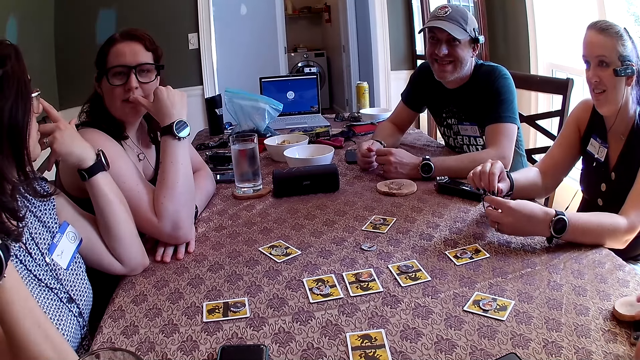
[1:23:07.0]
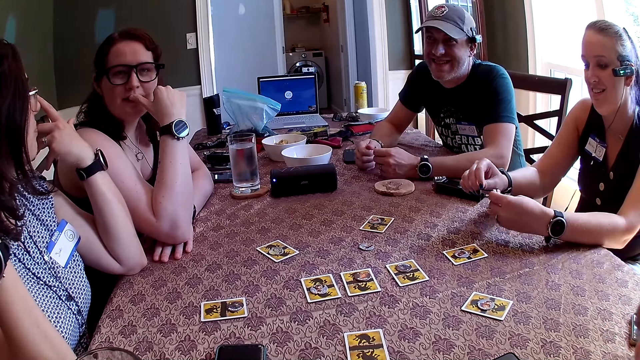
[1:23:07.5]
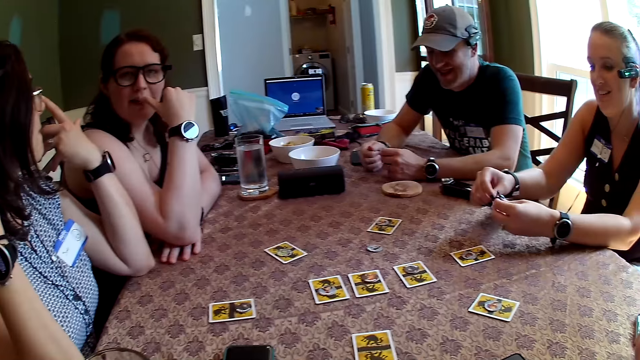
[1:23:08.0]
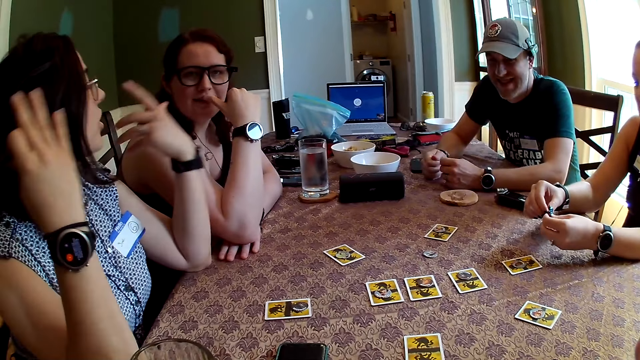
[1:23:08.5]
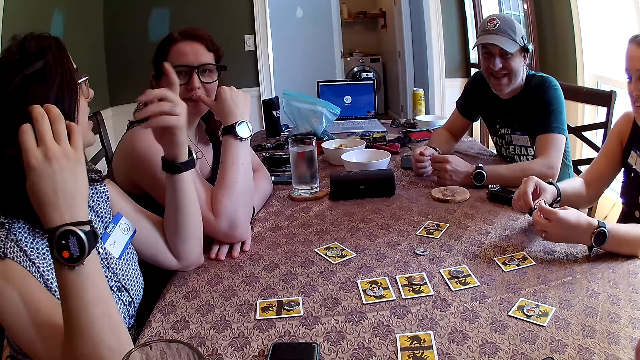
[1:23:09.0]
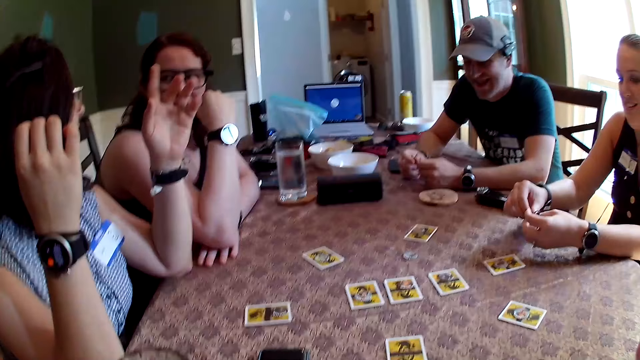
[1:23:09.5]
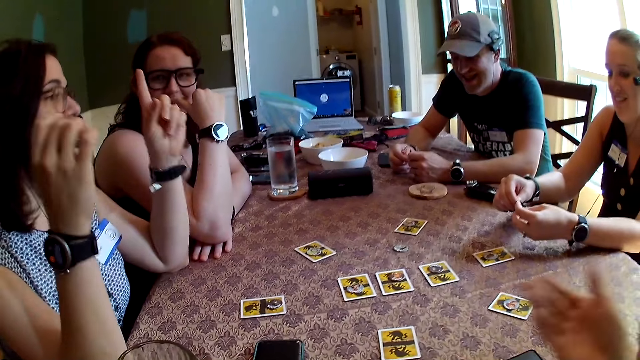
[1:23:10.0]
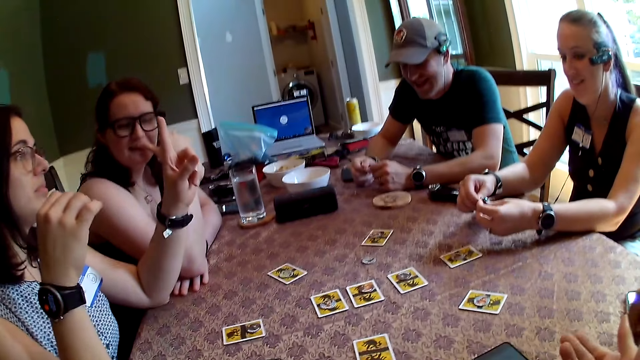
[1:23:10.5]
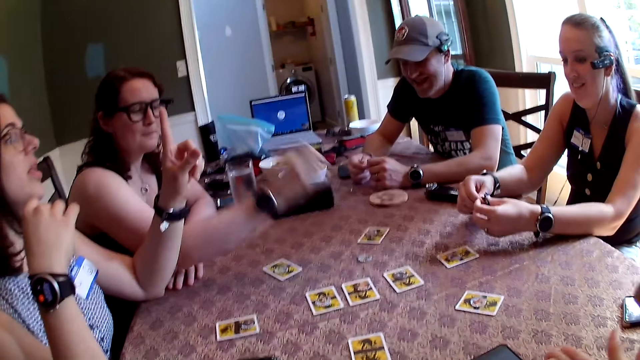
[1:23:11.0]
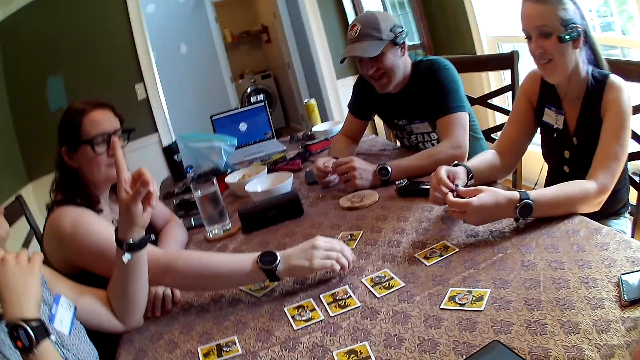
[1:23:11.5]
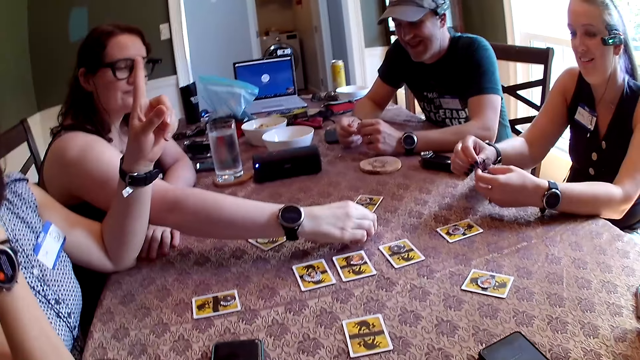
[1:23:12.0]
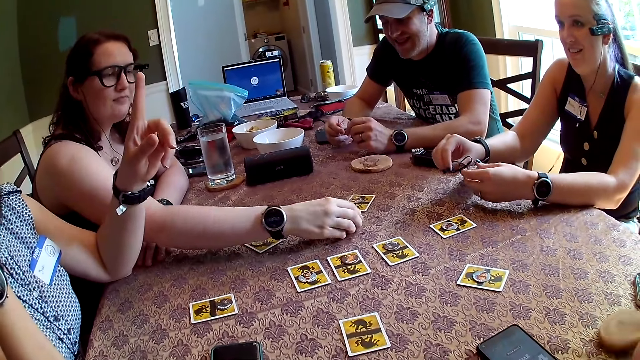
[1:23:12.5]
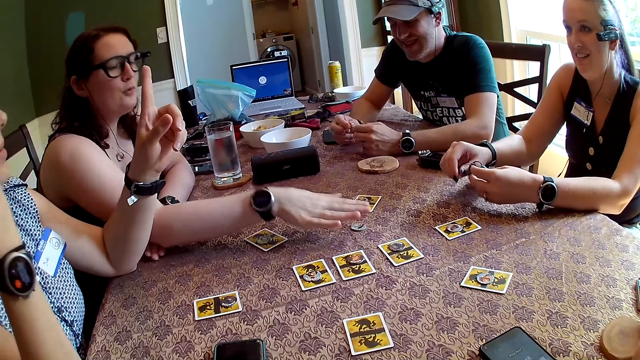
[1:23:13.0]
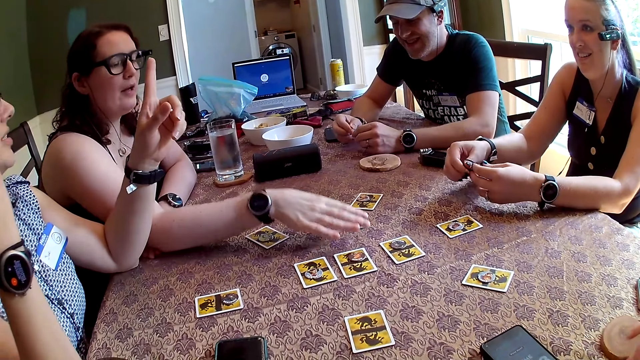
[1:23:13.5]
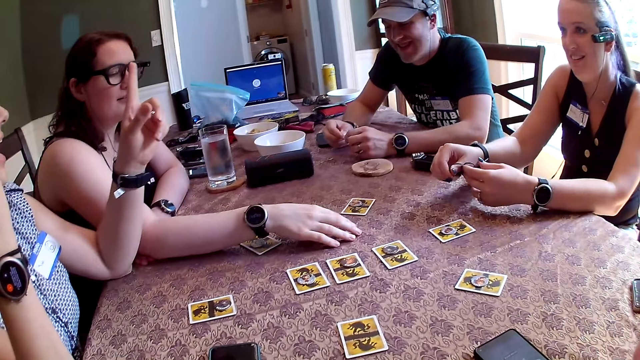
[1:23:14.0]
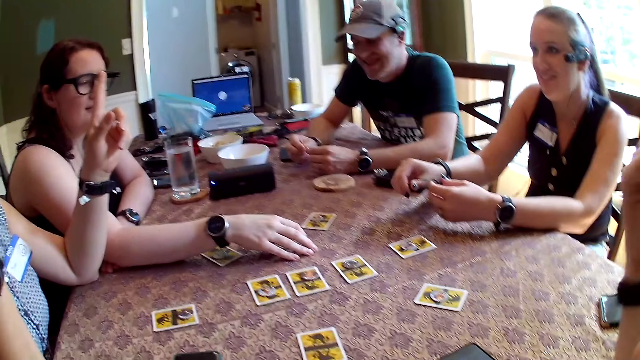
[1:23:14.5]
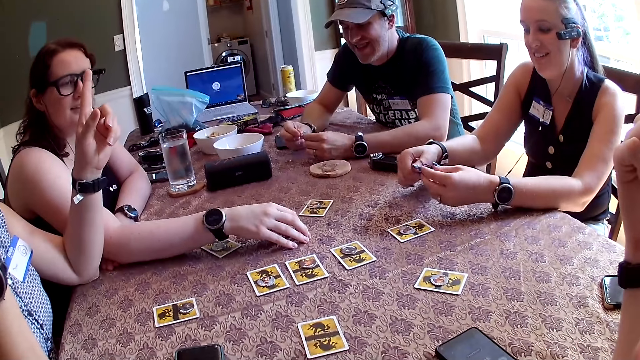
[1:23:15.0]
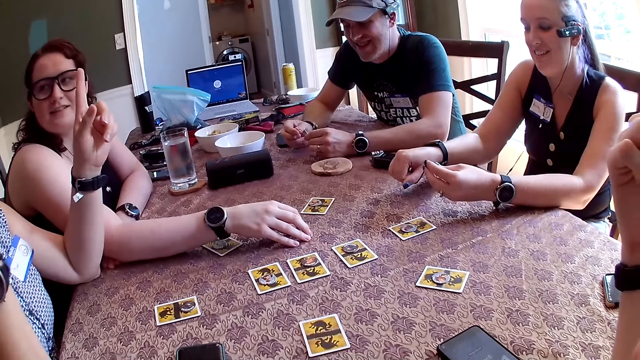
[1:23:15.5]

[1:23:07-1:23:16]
The camera wearer lifts the right hand. A woman takes a token from the table with her right hand and puts the token down on the table with her right hand.

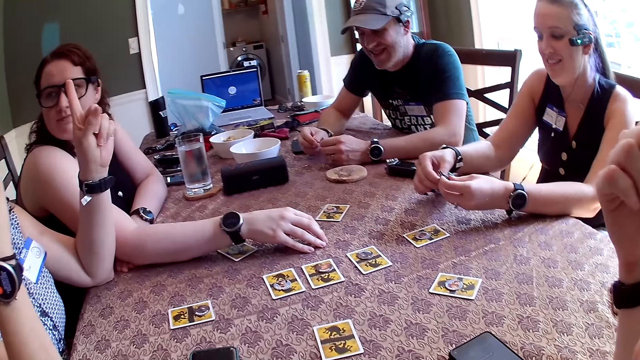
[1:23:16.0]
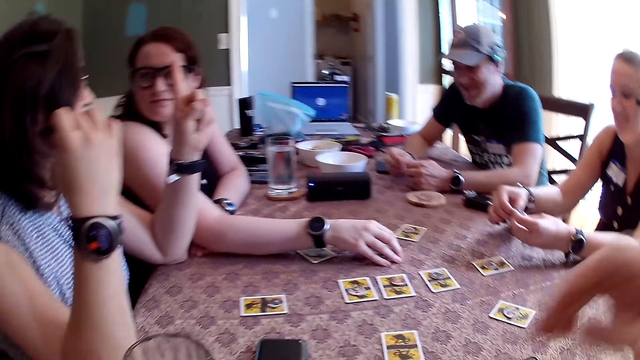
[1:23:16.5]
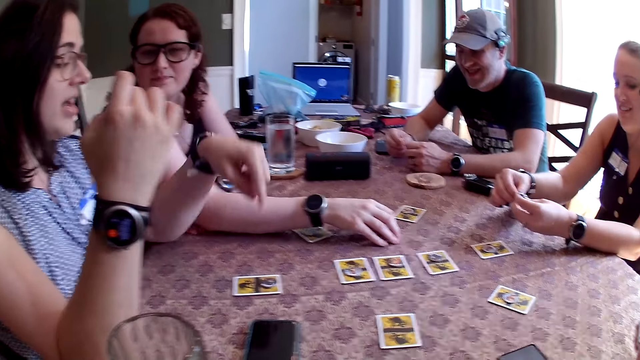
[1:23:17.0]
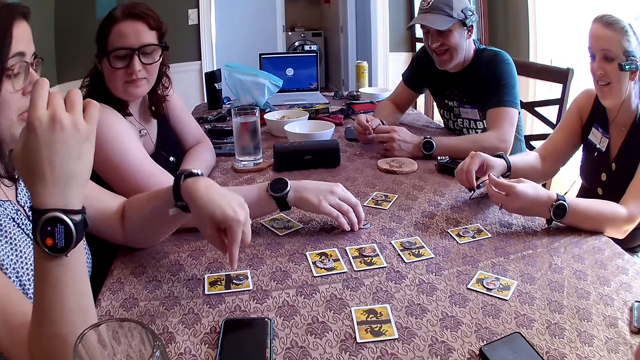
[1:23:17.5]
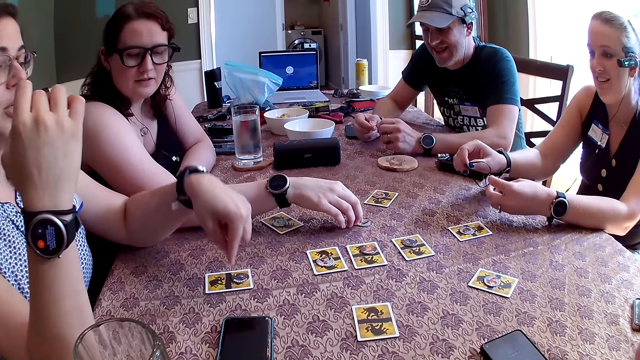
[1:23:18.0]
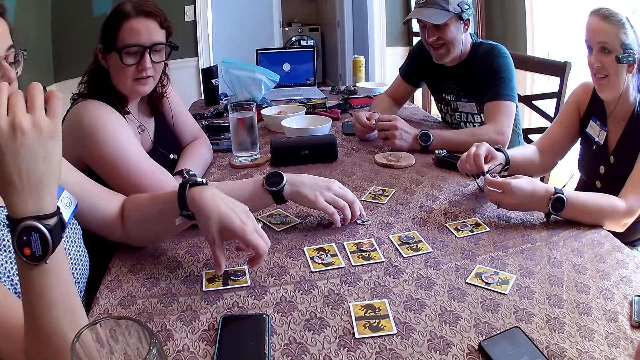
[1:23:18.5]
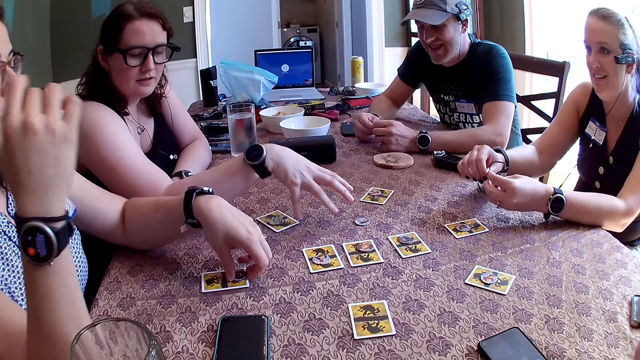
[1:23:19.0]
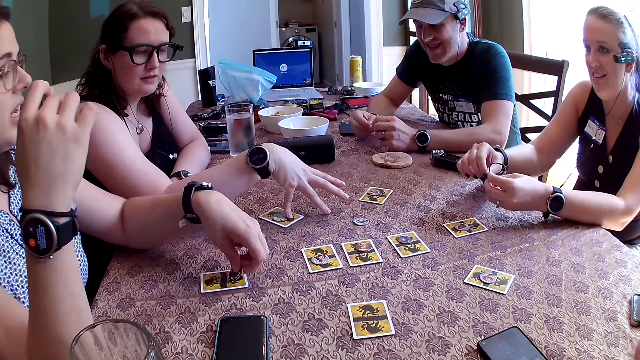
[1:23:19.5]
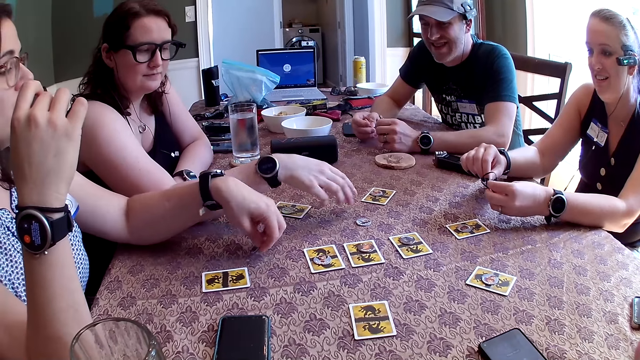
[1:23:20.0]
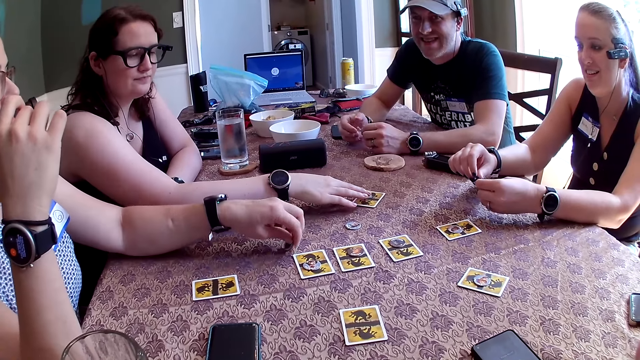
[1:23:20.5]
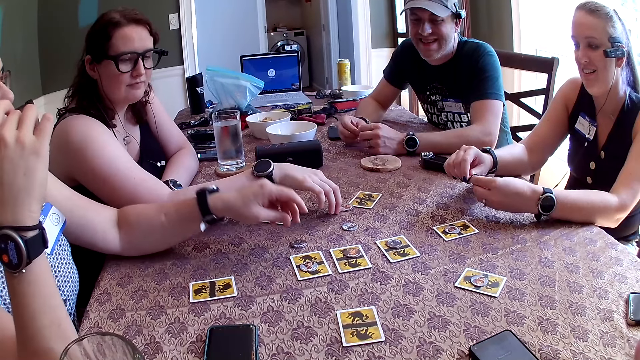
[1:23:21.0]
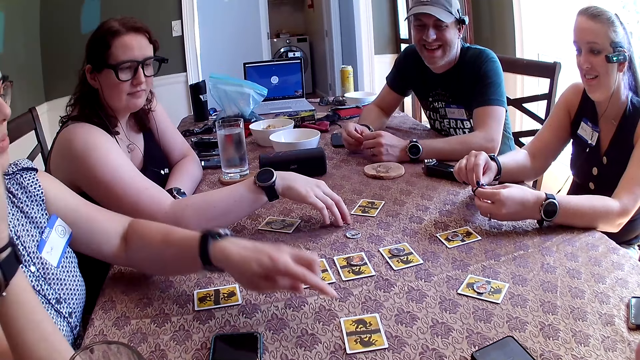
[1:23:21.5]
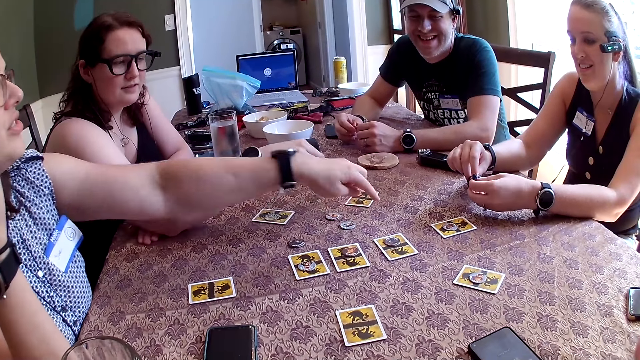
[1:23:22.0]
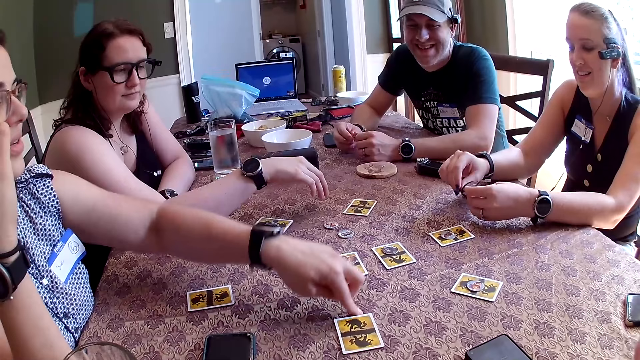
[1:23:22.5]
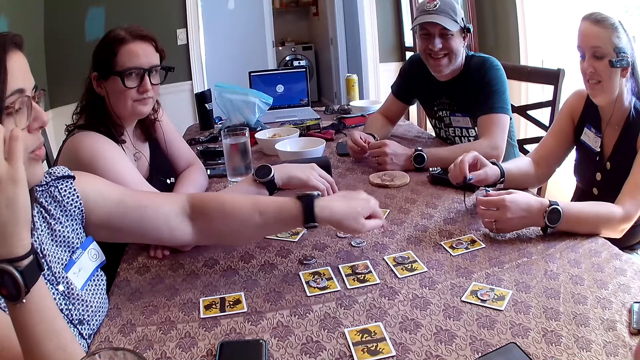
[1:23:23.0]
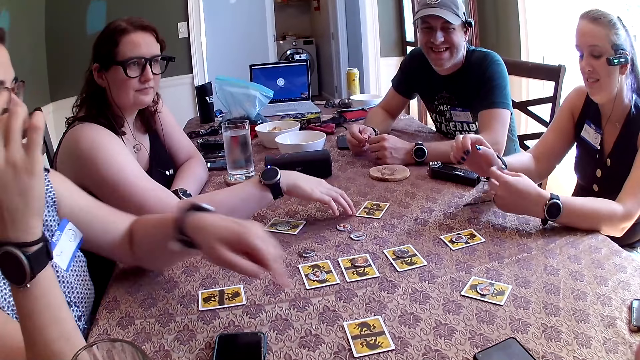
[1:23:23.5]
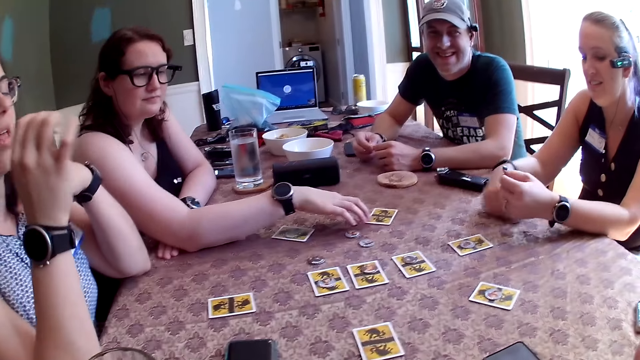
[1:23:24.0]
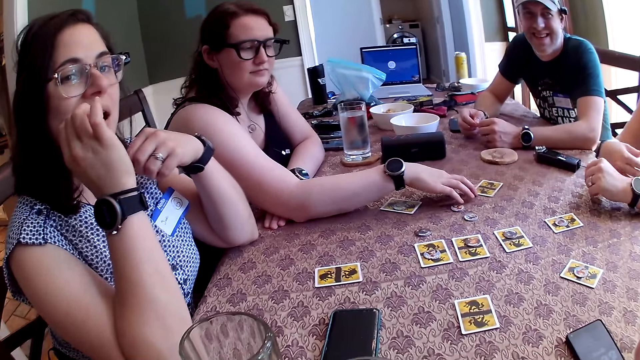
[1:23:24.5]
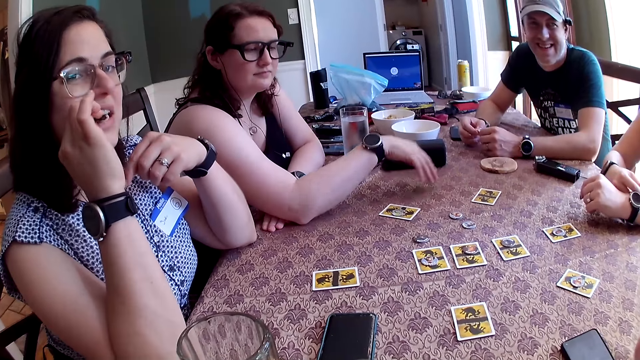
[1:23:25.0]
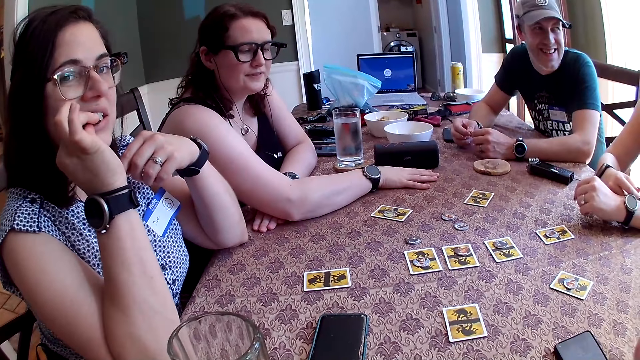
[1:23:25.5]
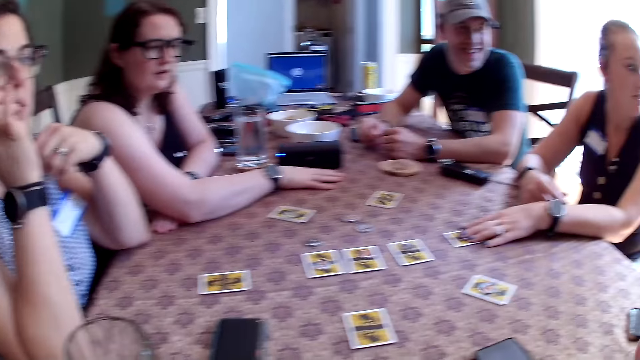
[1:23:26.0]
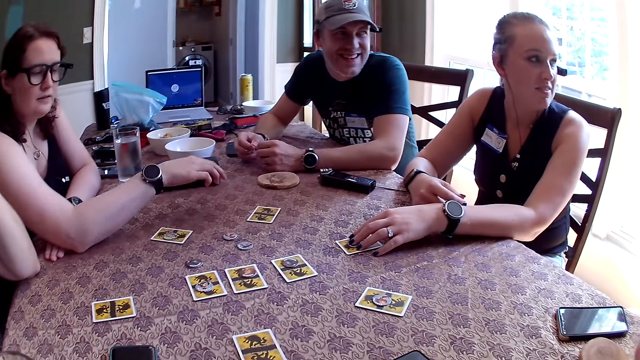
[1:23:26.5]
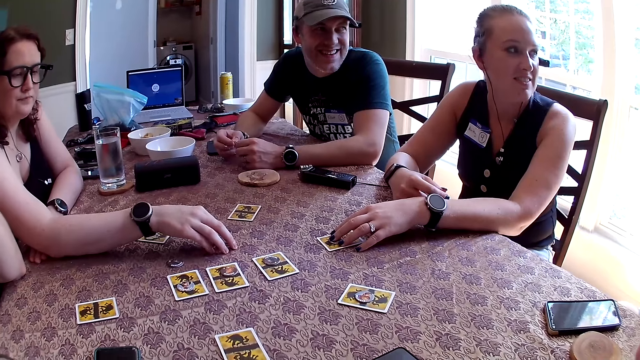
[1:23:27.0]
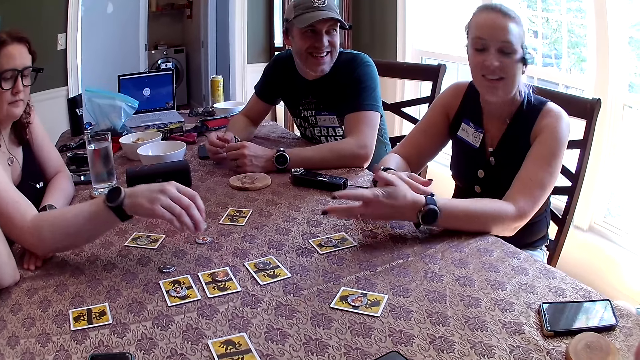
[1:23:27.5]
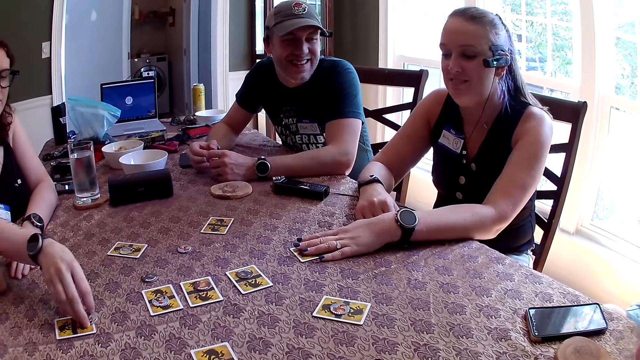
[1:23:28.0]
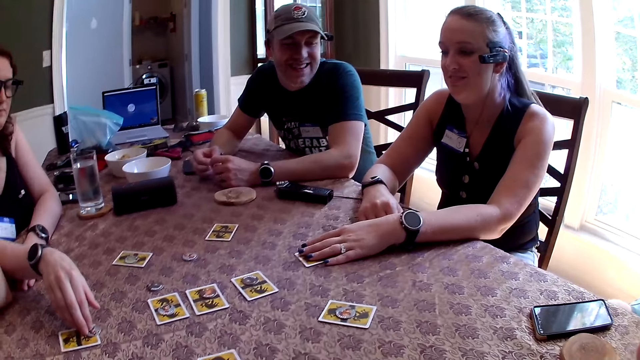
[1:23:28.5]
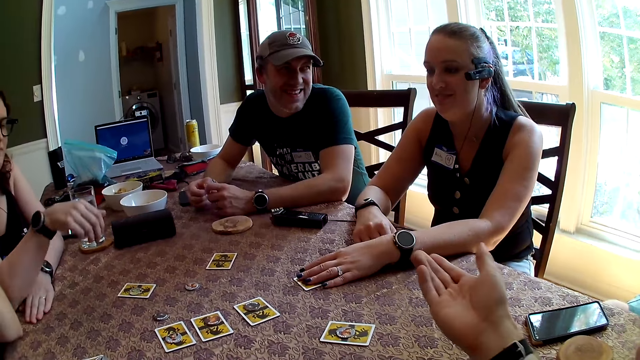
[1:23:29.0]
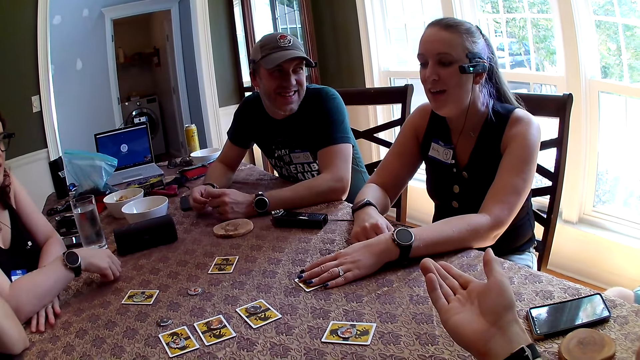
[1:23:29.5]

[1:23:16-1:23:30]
The camera wearer lifts the right hand and drops the right hand. A woman shifts the token with her right hand. Another woman takes a token on a card with her left hand. The first woman shifts a card with her right hand. The second woman puts the token down on the table with her left hand. The first woman moves a token on a card with her right hand. The second woman touches a card with her left hand, touches the table with her left hand, touches the card with her left hand, and touches the table with her left hand. She touches the table with her left hand again. The first woman gropes on the table with her right hand. A third woman takes the wire on the table with her right hand. The first woman touches a card on the table with her right hand. The third woman touches a card with her left hand. The first woman takes a token from the table with her right hand. The third woman puts her left hand on a card on the table. The first woman puts the token down on a card with her right hand. The camera wearer looks around.
